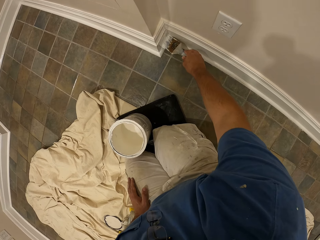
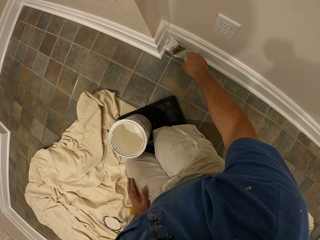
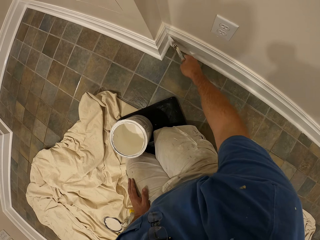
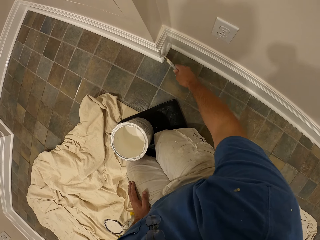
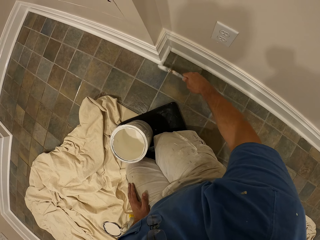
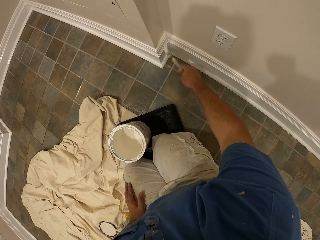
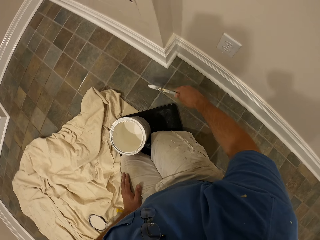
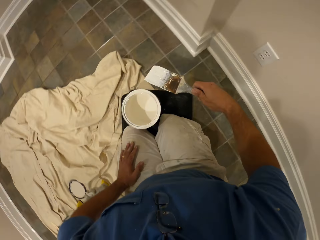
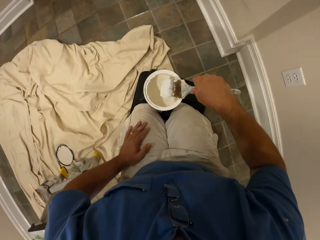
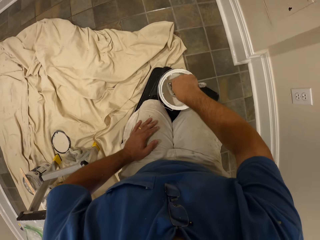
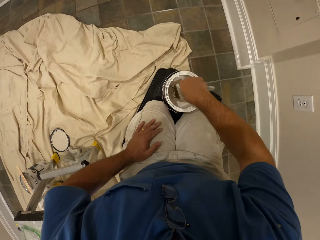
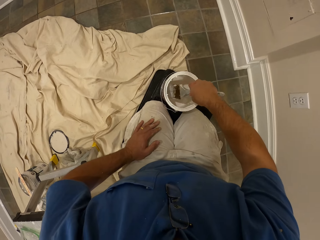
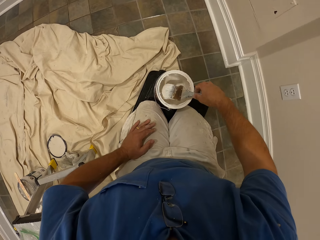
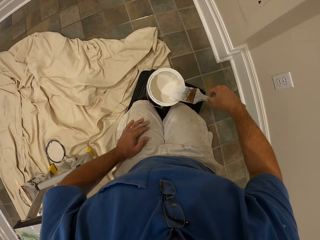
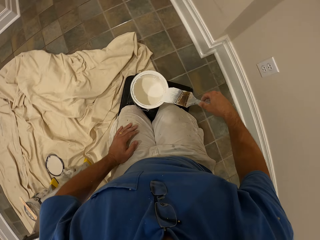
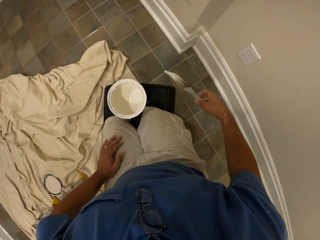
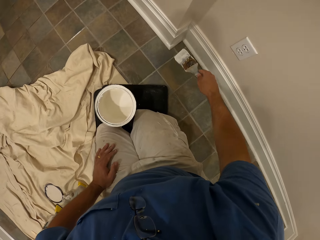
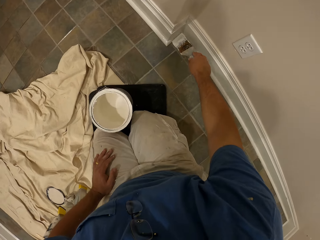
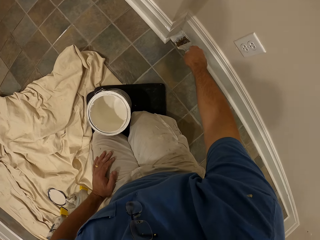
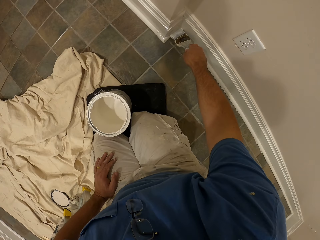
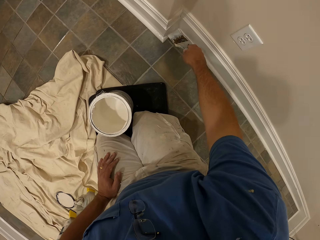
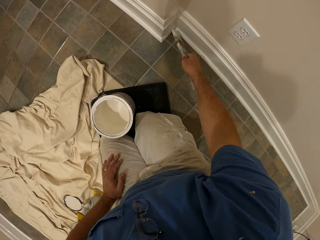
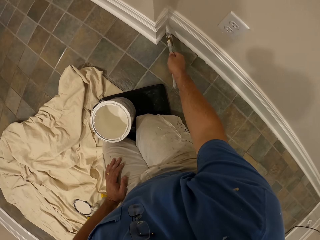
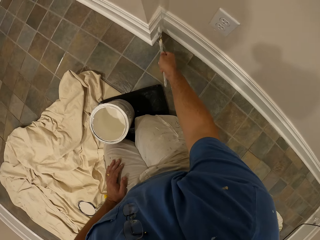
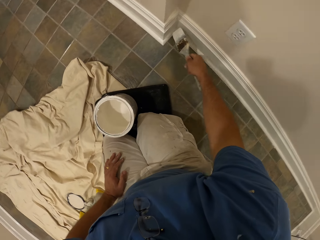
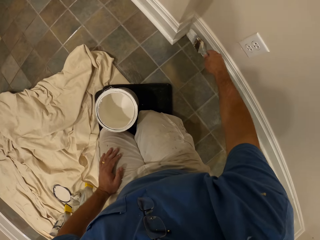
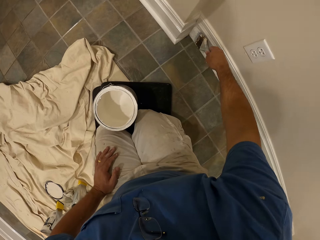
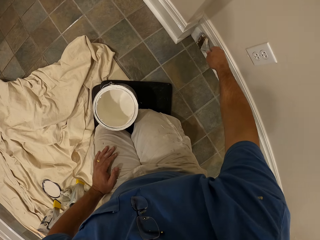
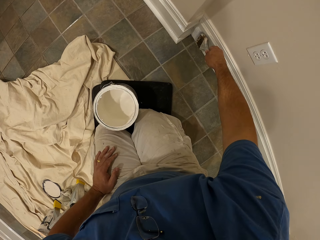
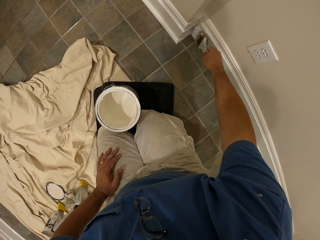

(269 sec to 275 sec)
The camera wearer picks his hand up on his lap. He gets more paint from the container with the paint brush. He paints the wall of the room.

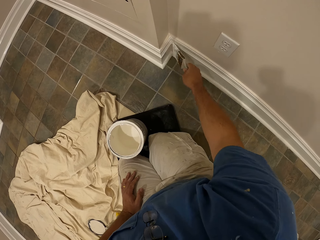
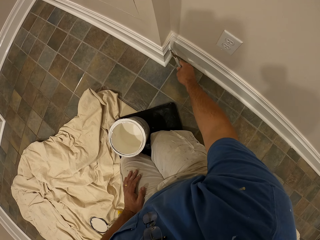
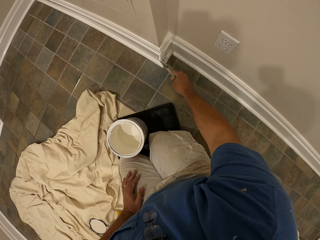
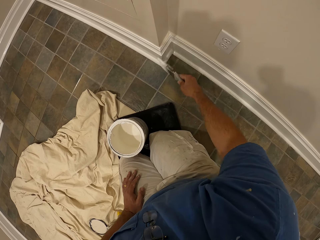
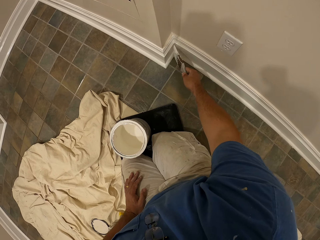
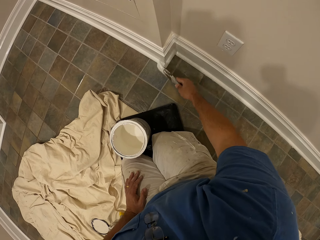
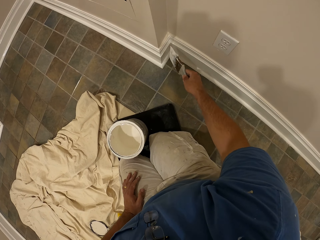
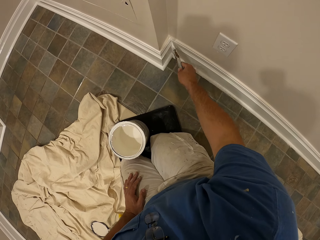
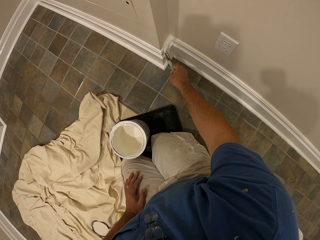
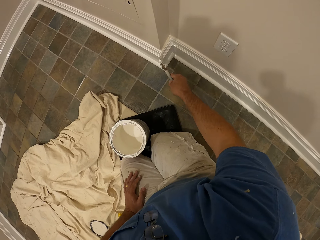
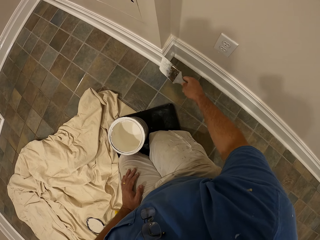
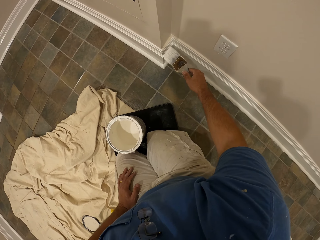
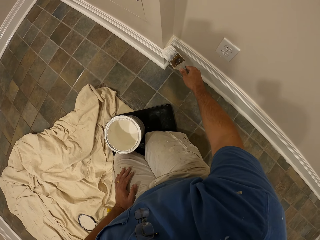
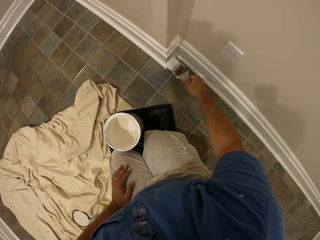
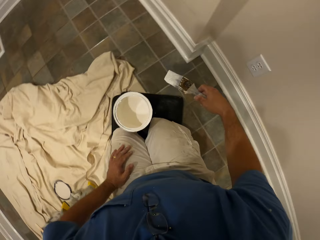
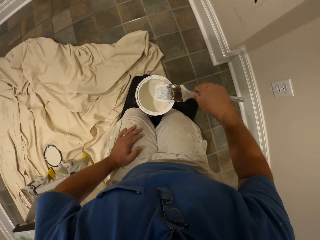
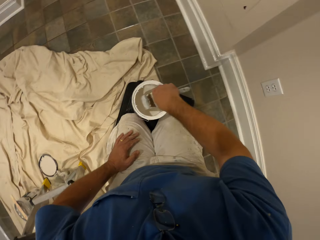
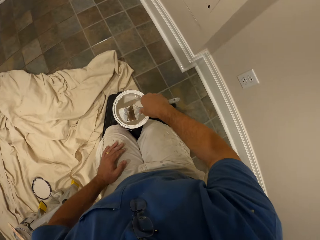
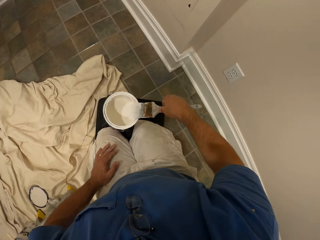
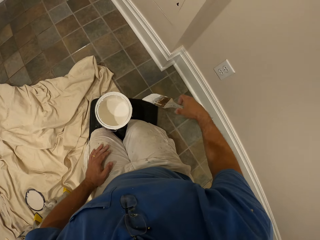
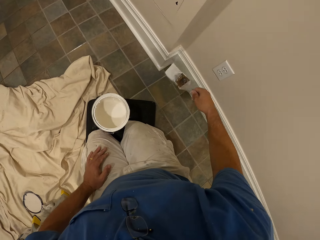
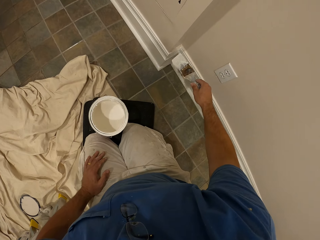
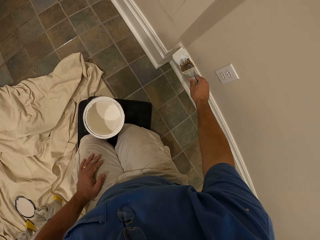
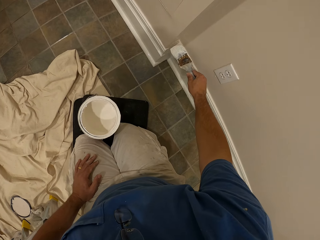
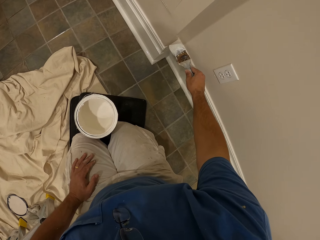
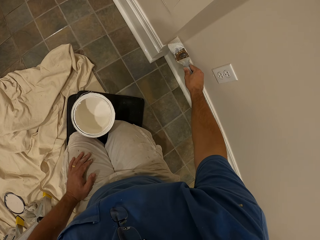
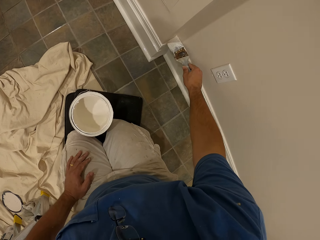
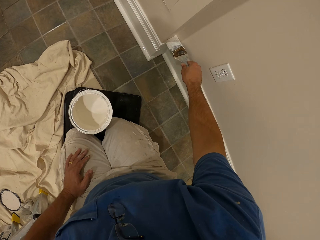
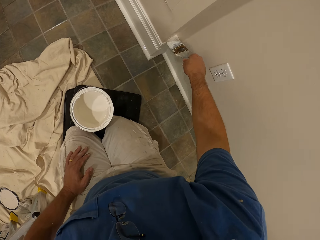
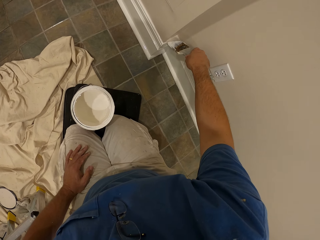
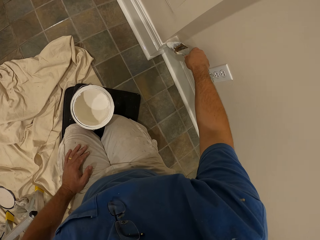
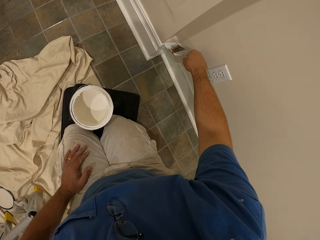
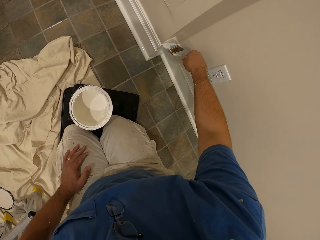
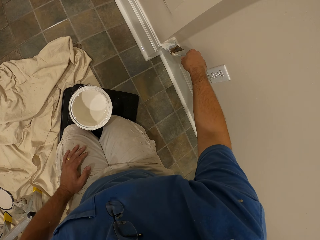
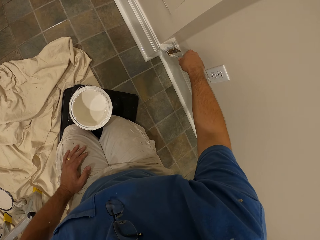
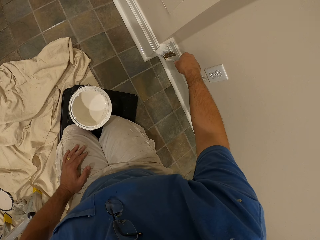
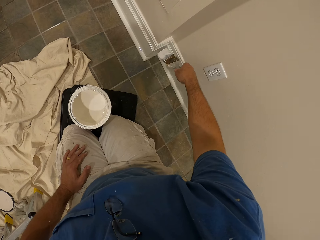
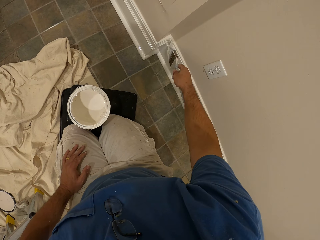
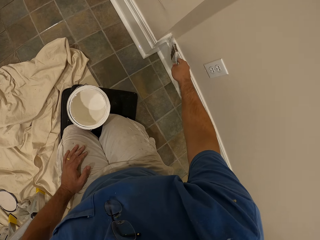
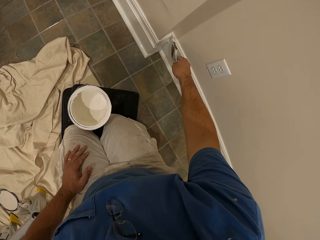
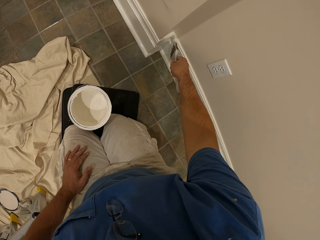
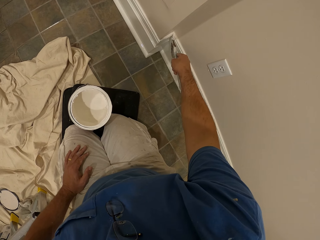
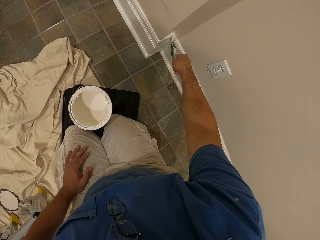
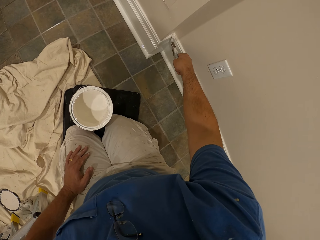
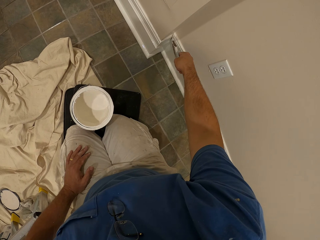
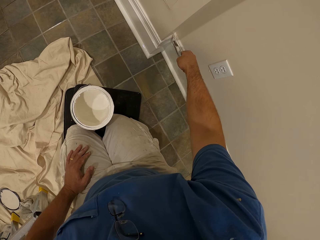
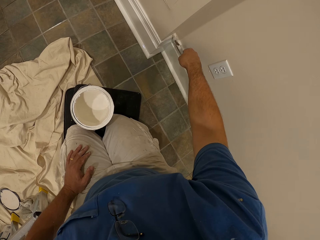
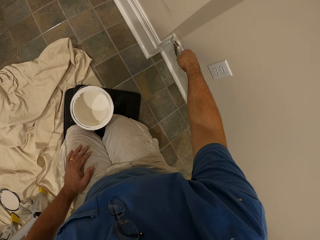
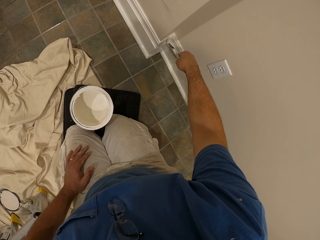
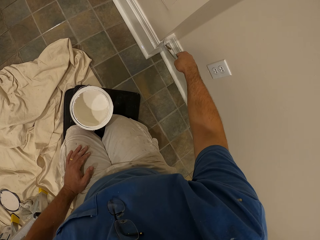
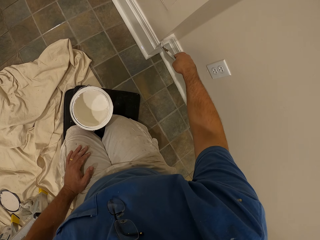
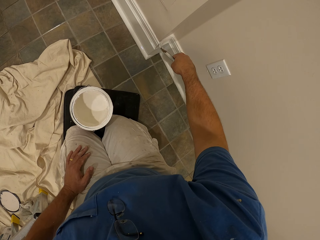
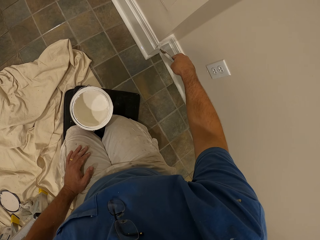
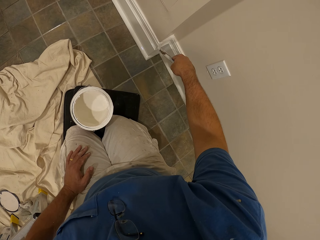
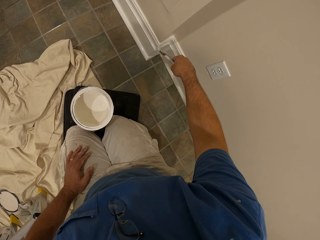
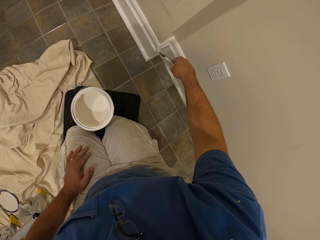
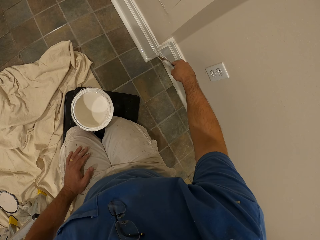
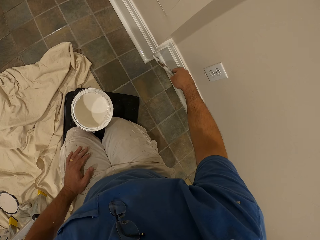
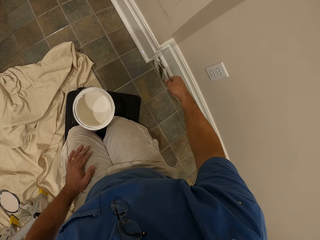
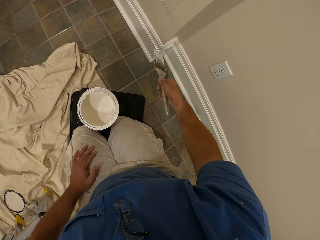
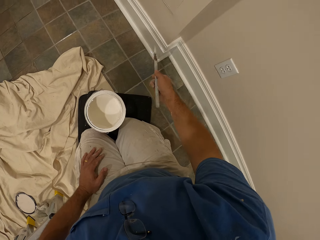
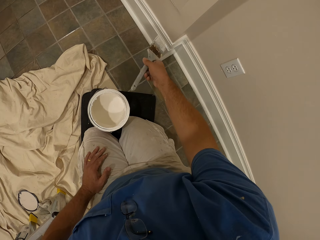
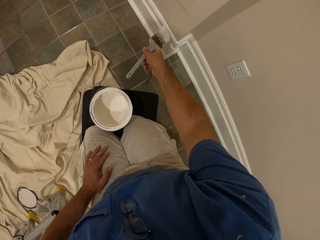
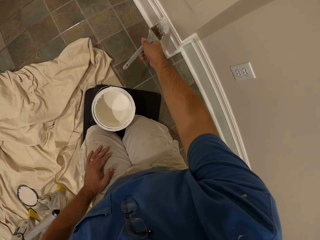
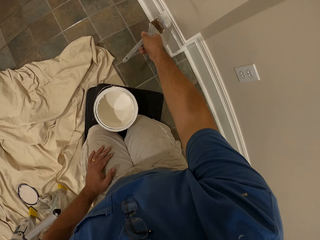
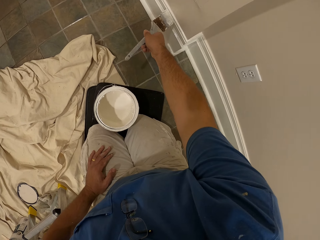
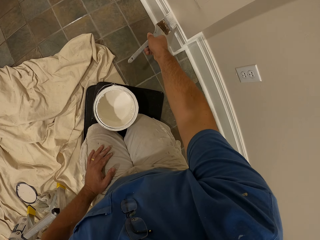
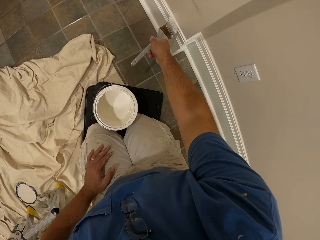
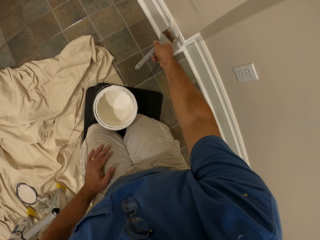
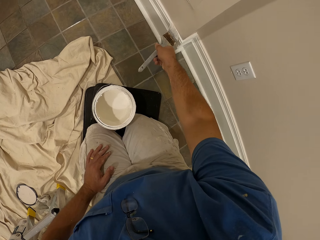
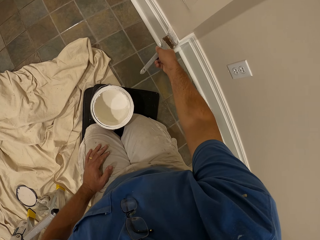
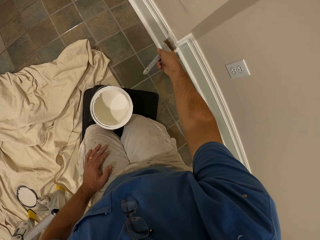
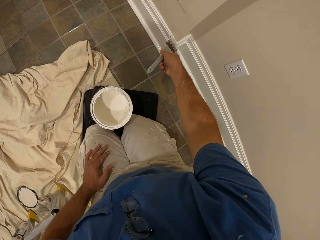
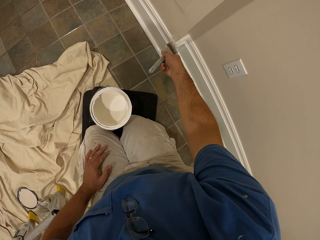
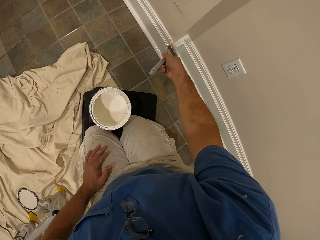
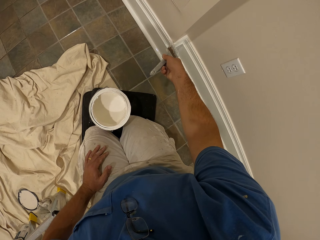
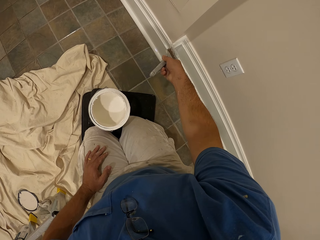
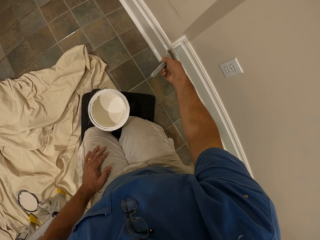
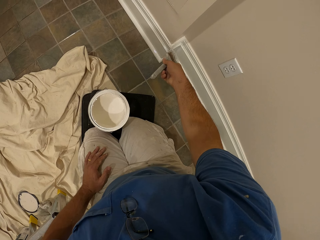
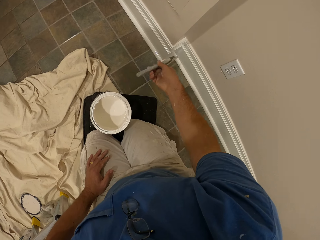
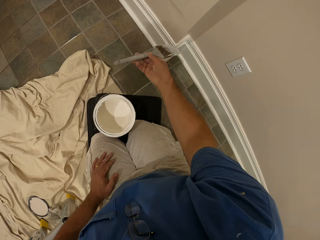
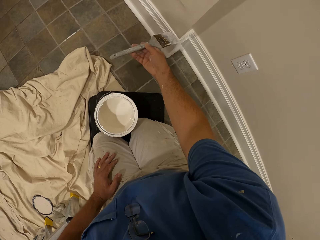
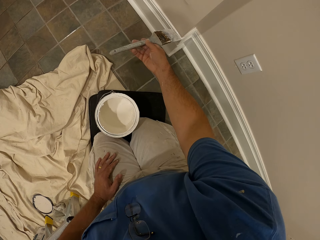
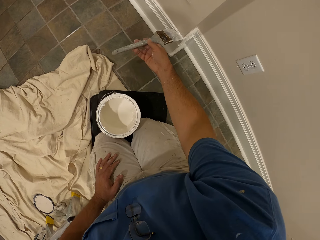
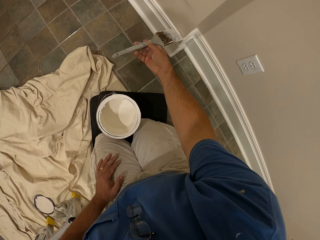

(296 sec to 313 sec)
The camera wearer removes the paint brush from the wall. They insert the paint brush into the paint container on the kneel pad on the floor. They remove the paint brush from the paint container. They paint the wall with the paint brush.
